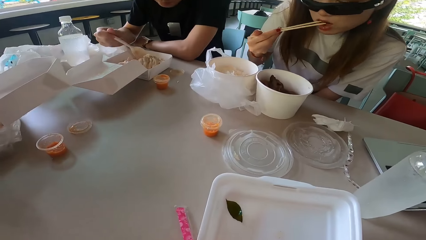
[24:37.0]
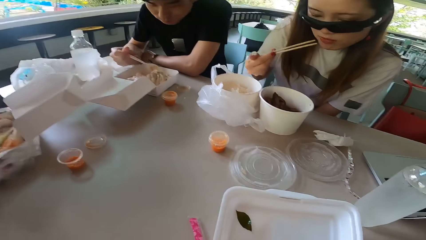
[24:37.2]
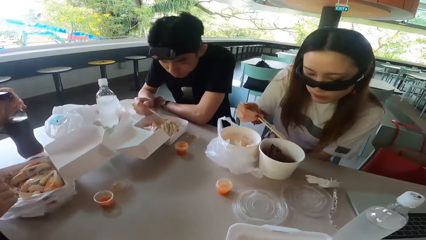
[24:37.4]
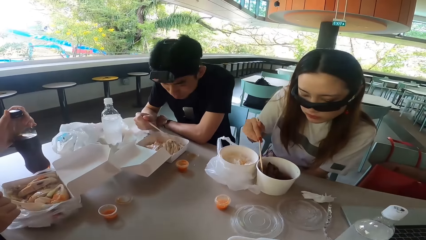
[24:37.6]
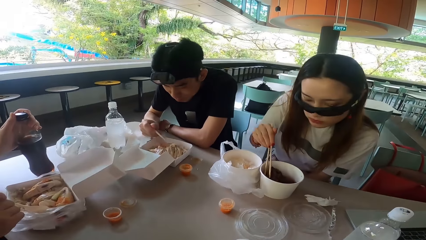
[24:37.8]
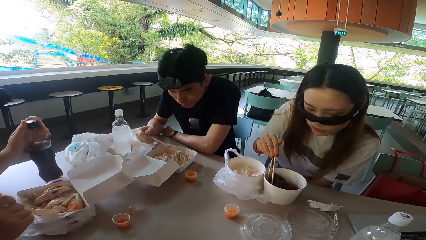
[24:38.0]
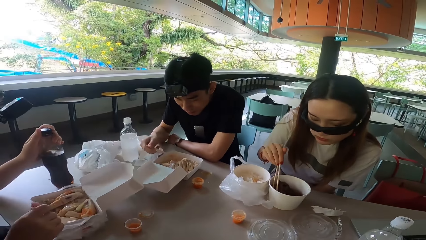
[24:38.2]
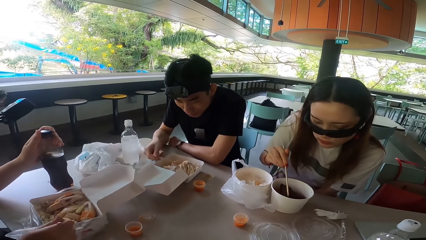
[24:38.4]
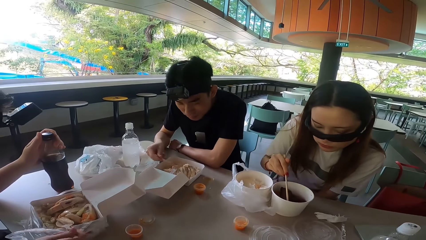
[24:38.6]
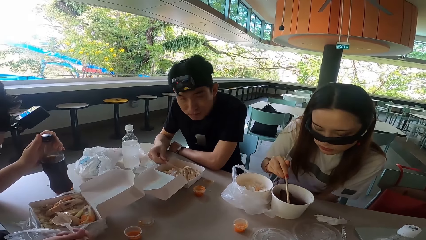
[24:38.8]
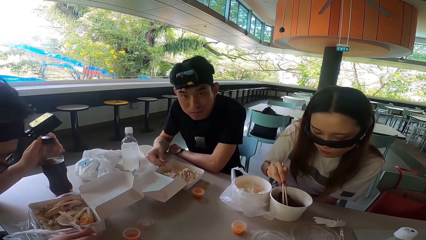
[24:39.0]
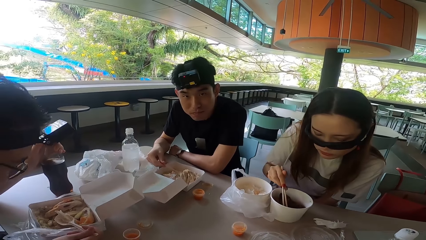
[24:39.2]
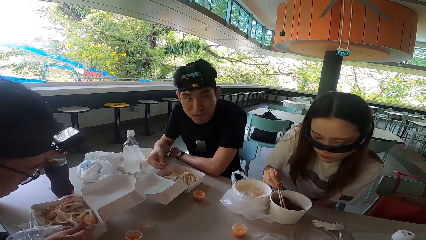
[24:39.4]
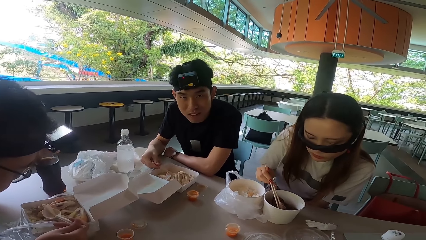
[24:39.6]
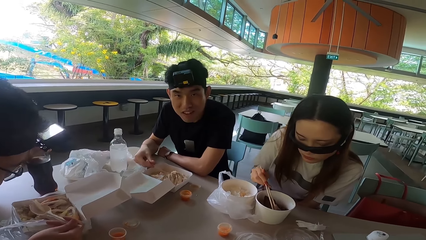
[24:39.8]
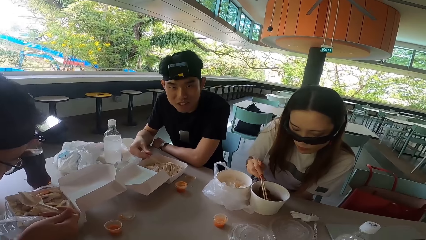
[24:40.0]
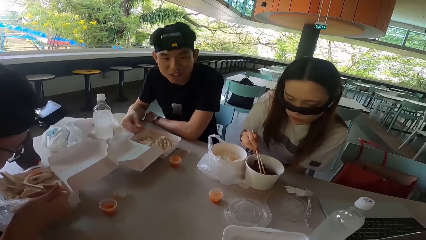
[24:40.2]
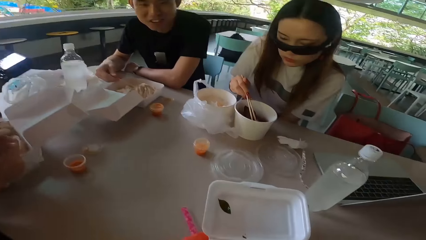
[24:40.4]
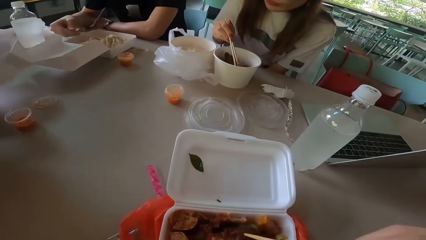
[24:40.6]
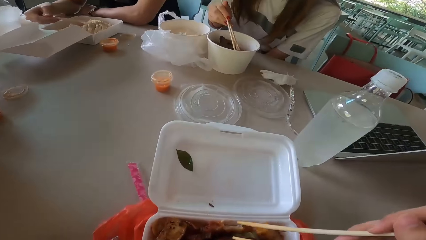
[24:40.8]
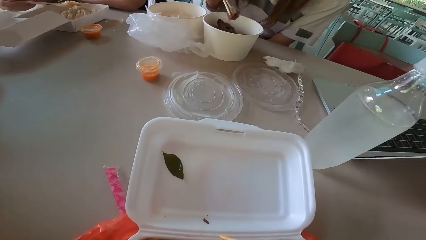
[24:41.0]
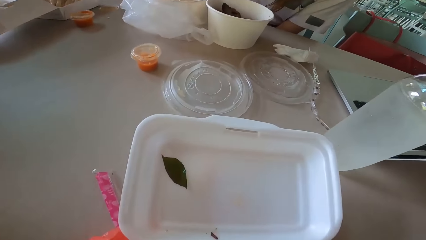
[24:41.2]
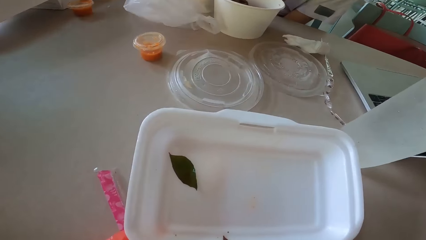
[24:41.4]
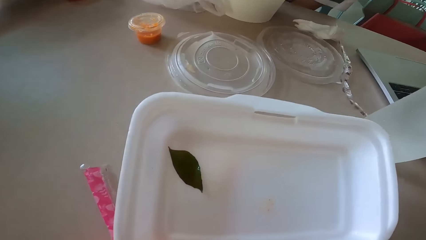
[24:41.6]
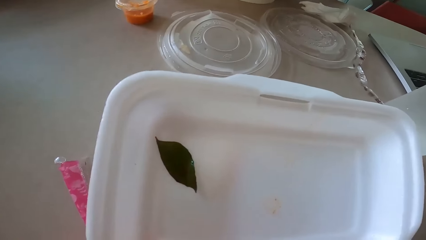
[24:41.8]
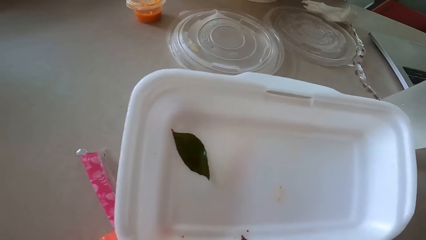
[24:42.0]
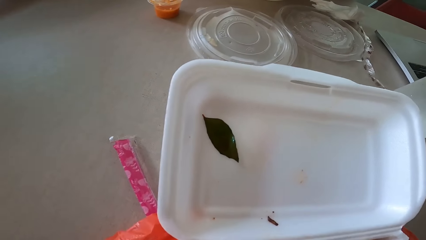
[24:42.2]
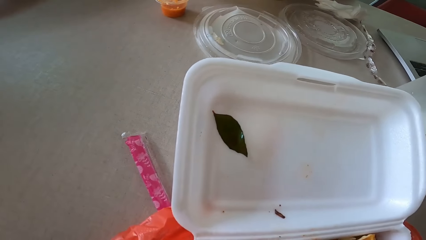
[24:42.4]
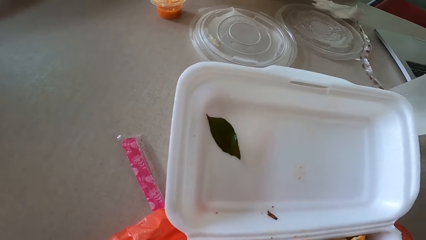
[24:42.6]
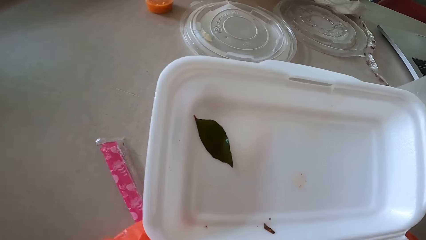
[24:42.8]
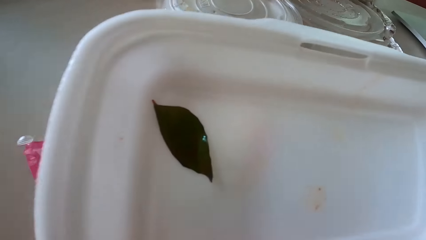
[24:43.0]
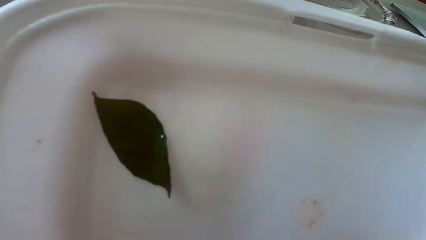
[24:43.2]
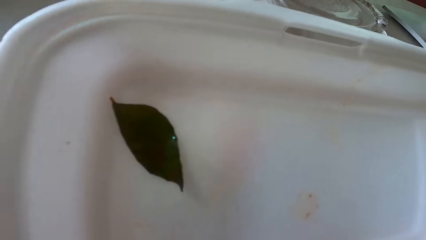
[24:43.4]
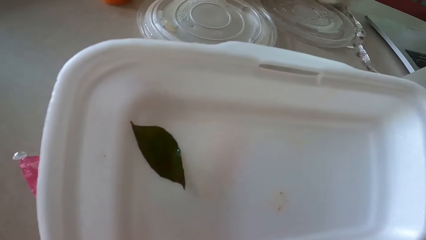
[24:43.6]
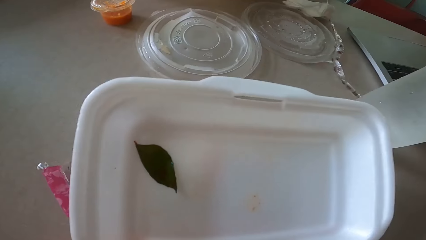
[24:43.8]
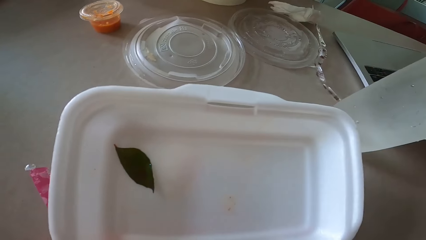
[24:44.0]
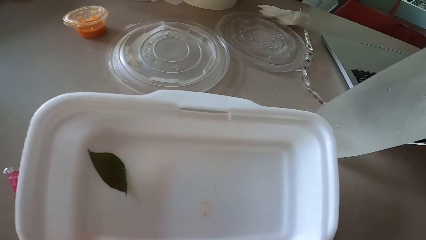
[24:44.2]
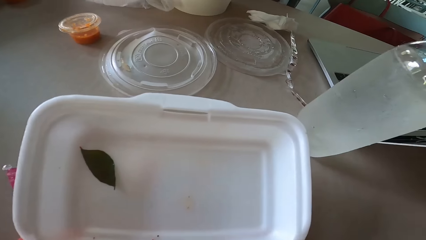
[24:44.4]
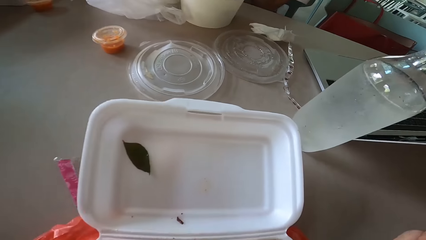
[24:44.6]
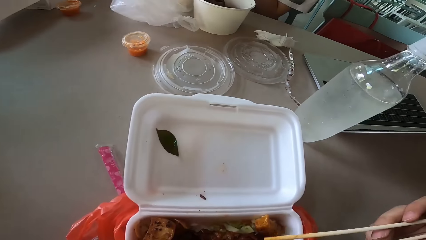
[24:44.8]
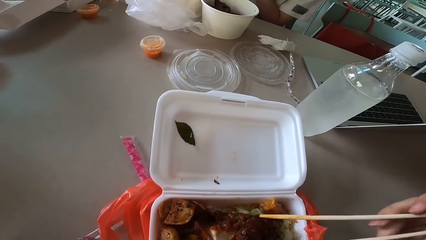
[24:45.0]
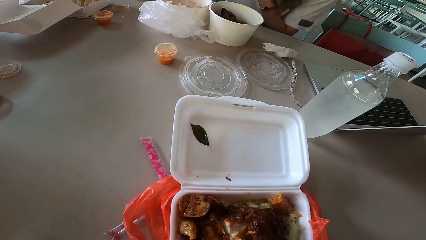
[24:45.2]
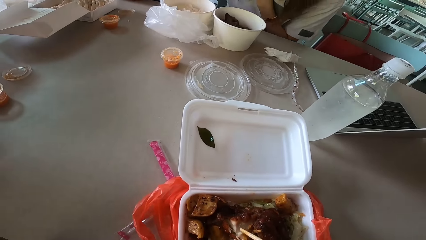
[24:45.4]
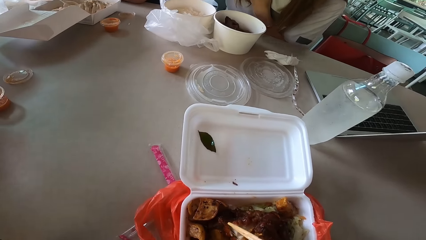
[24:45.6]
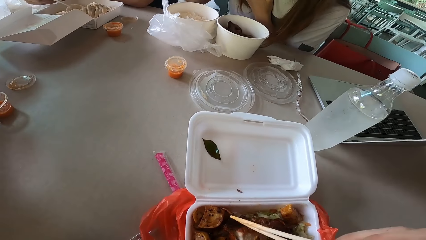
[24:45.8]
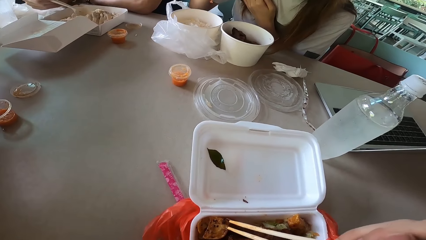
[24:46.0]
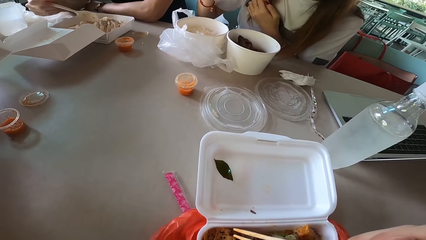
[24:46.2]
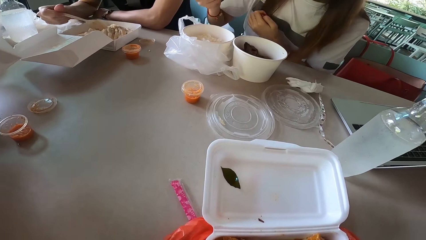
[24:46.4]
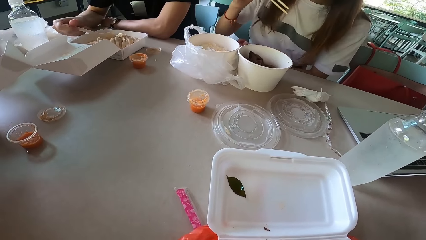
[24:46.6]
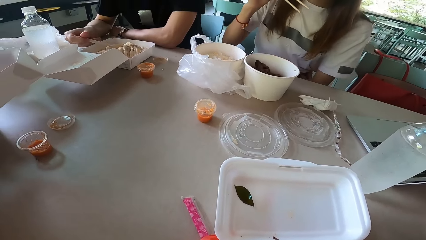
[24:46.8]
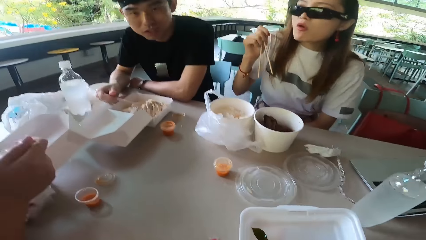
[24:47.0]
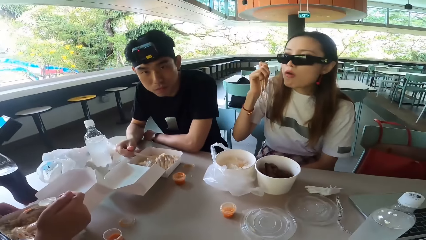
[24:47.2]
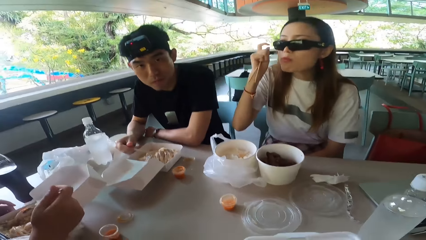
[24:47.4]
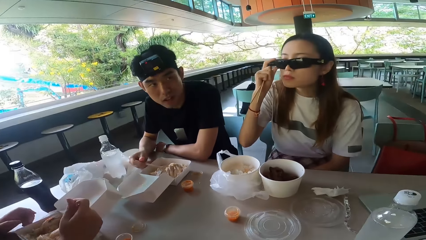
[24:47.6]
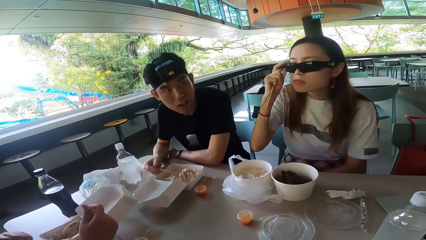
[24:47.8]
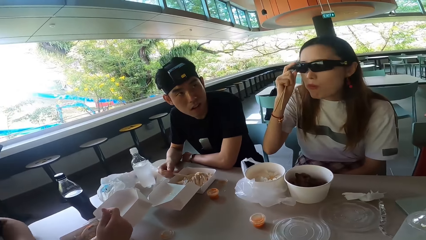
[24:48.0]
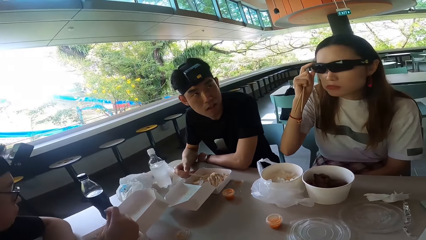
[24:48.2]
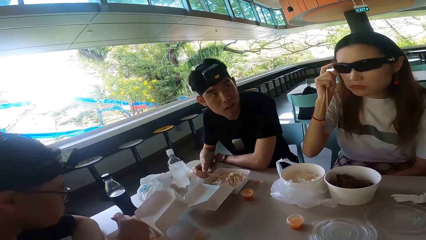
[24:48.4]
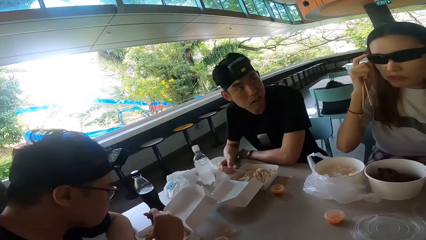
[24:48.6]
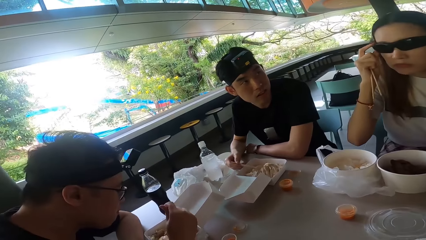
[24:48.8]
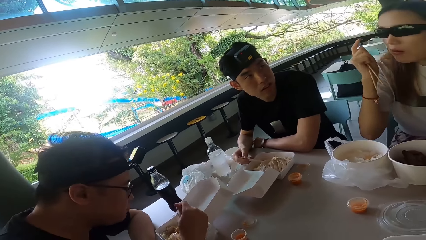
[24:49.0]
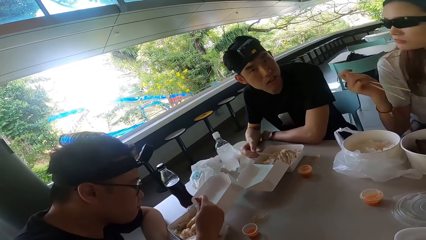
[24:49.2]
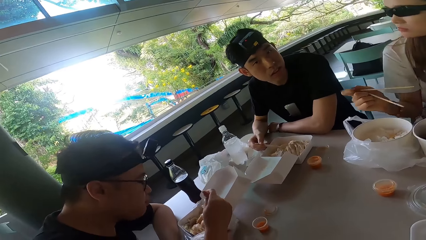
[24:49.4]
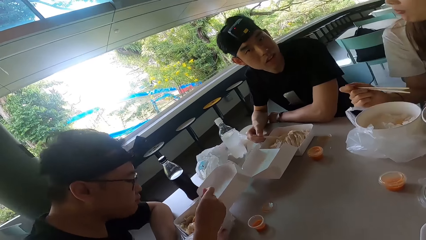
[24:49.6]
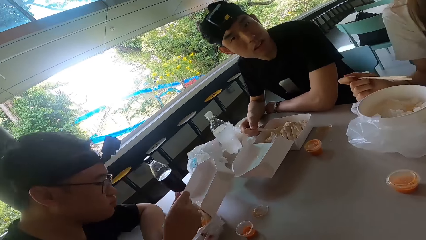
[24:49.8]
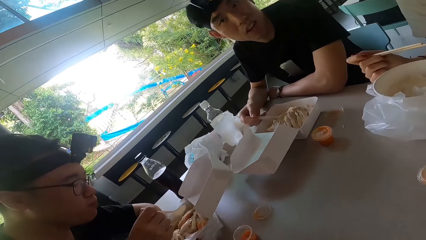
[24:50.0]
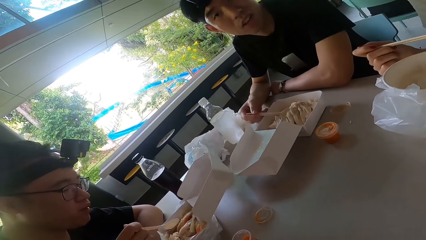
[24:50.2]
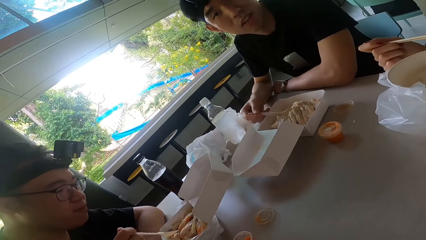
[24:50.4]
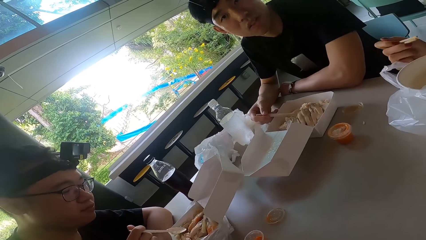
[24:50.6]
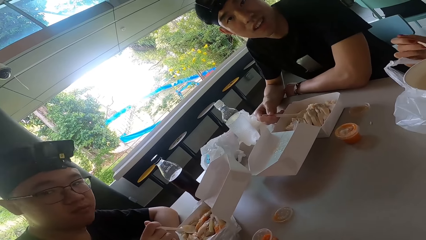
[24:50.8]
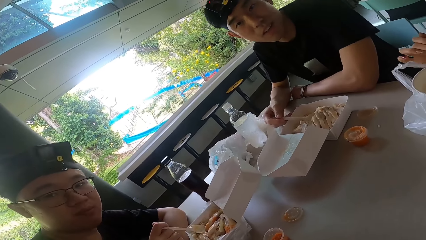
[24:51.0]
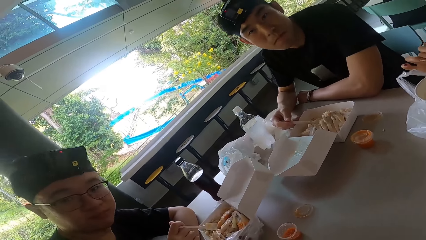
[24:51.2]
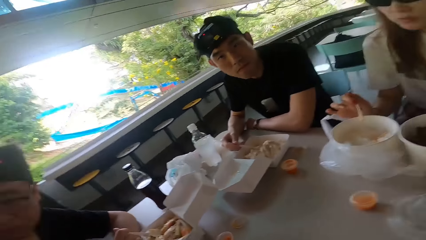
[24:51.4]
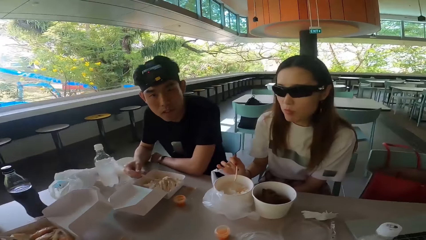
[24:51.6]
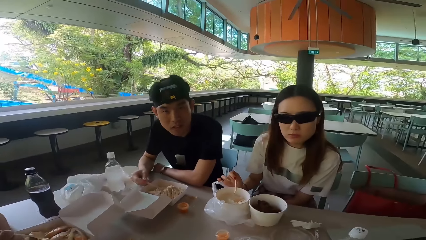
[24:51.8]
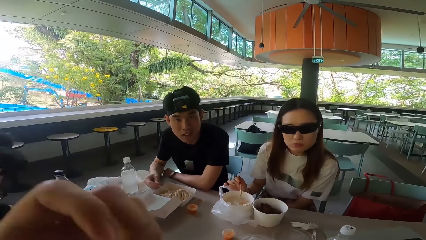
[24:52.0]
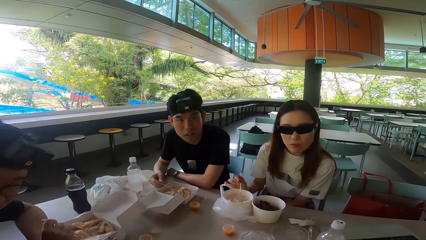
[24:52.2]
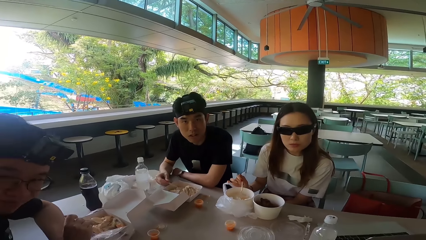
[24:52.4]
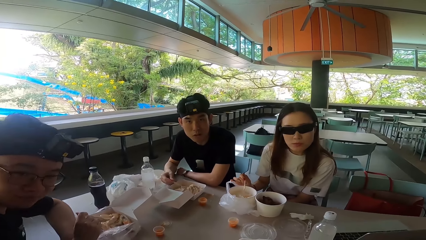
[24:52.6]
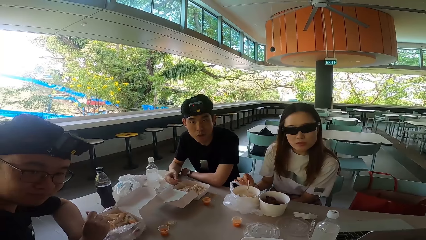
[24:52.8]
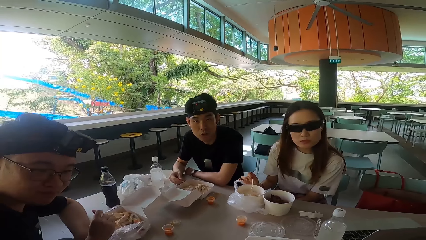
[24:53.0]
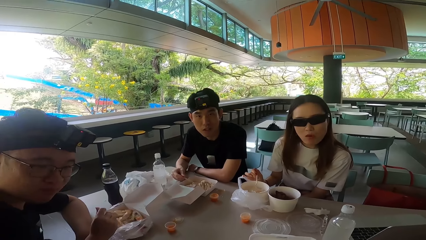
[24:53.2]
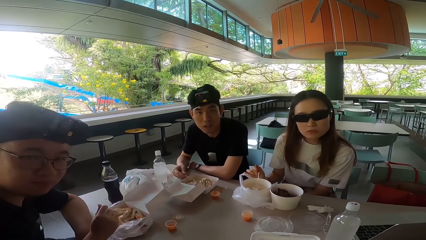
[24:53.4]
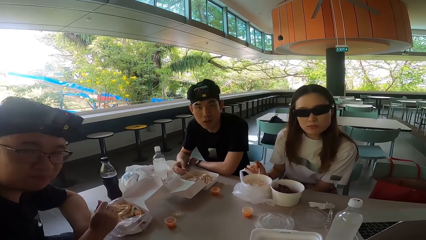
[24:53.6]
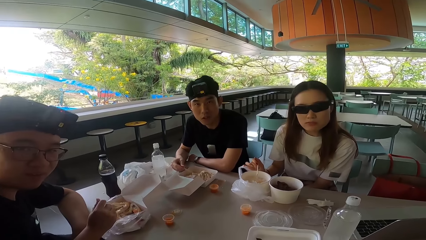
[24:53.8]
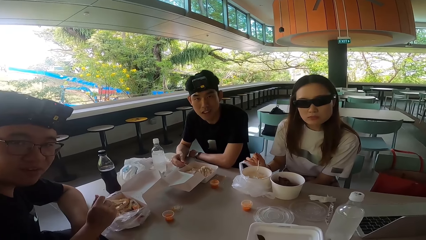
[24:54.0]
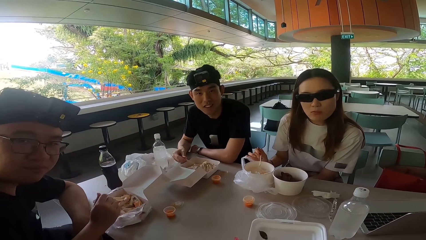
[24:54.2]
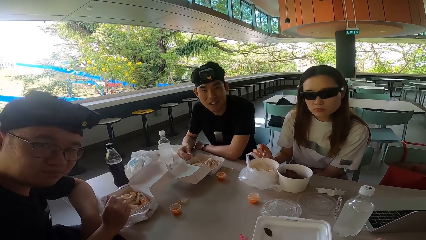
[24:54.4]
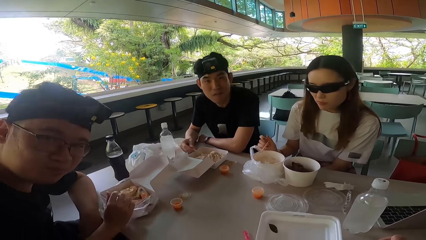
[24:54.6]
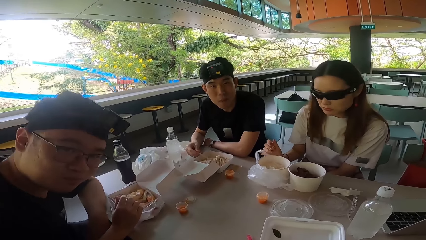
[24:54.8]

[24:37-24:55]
A woman eats something. A man holds a bottle. Another man scoops food with a spoon. The first man eats something. The woman picks something with chopsticks. The camera wearer lifts chopsticks and picks meat with the chopsticks. The woman adjusts her sunglasses. The other man turns. The first man rests his left hand on the table. The woman pulls her hand off the glasses. The first man turns right. The other man talks to the camera wearer, the woman and the first man. The camera wearer holds the camera.
